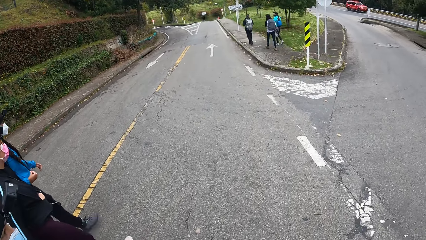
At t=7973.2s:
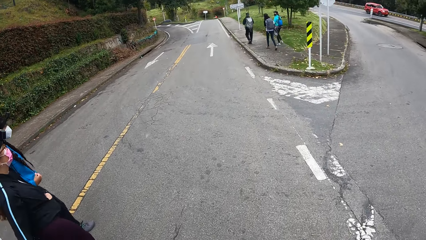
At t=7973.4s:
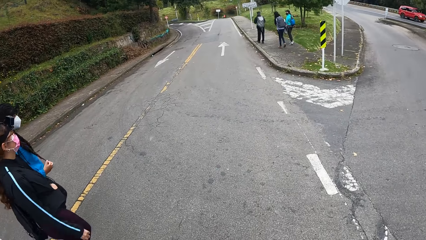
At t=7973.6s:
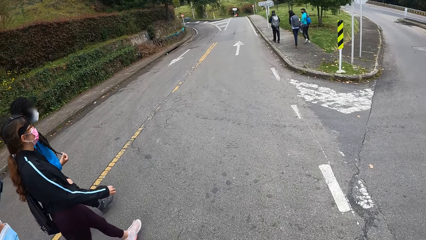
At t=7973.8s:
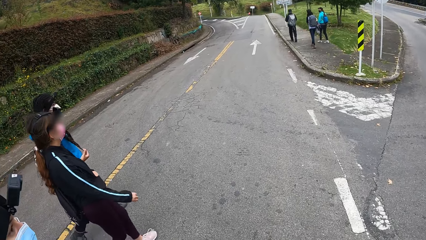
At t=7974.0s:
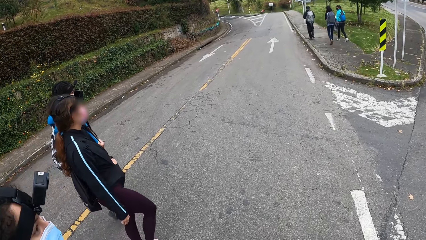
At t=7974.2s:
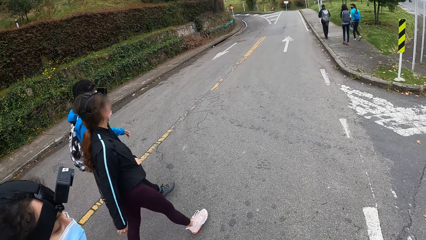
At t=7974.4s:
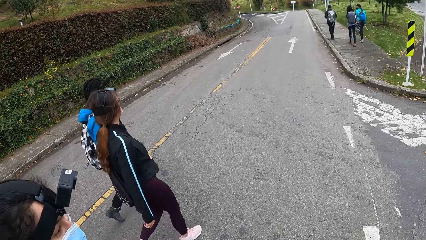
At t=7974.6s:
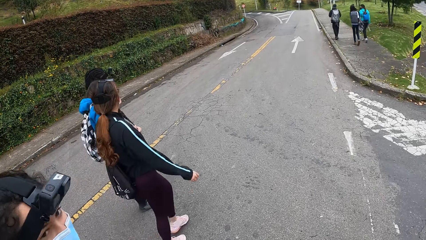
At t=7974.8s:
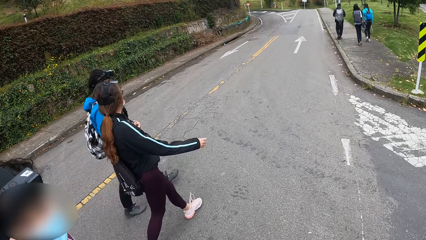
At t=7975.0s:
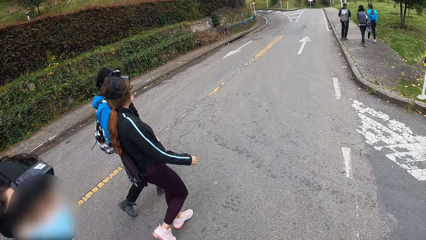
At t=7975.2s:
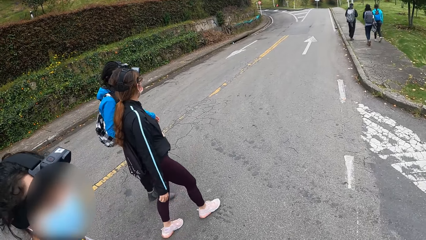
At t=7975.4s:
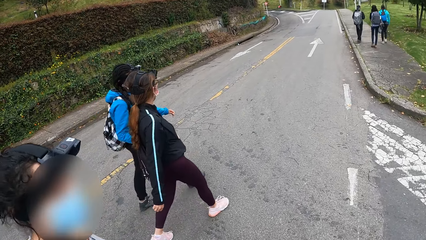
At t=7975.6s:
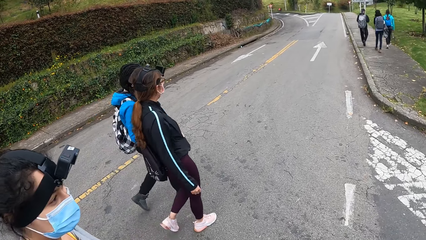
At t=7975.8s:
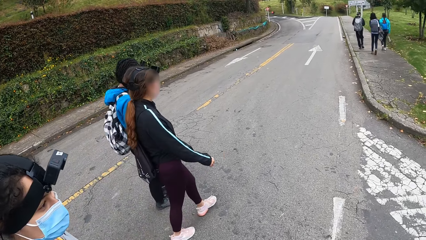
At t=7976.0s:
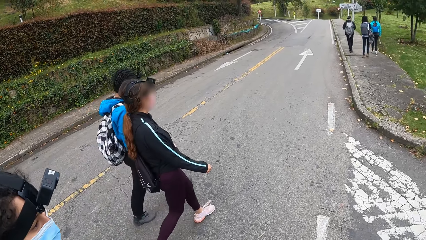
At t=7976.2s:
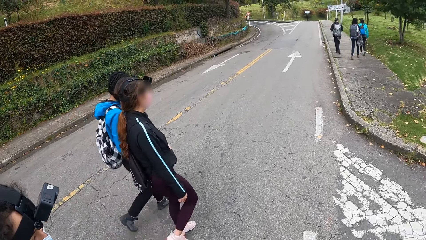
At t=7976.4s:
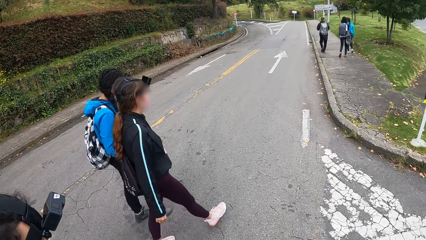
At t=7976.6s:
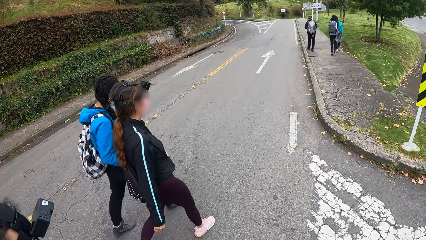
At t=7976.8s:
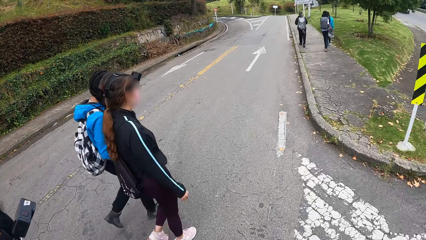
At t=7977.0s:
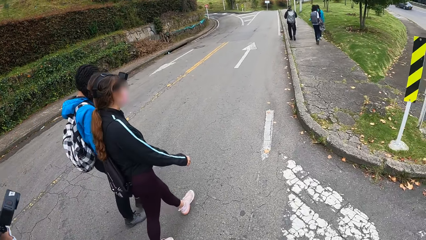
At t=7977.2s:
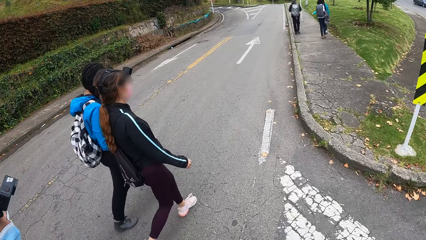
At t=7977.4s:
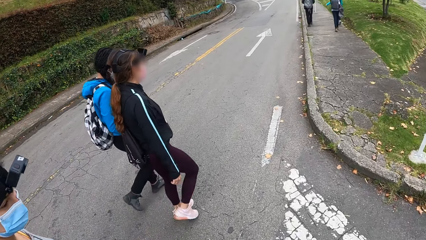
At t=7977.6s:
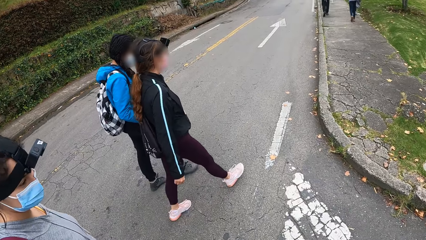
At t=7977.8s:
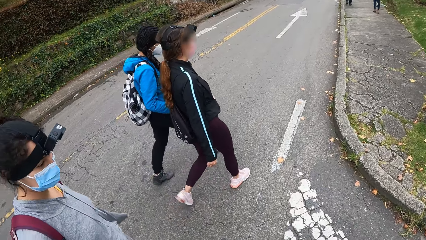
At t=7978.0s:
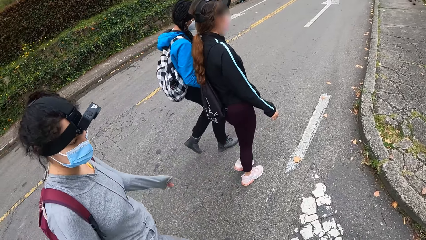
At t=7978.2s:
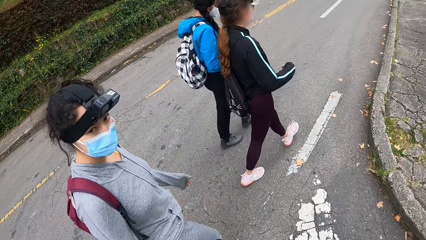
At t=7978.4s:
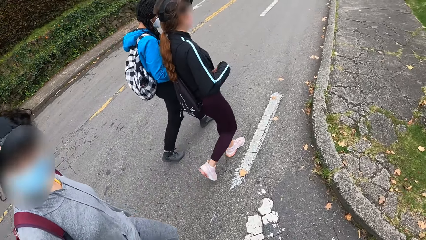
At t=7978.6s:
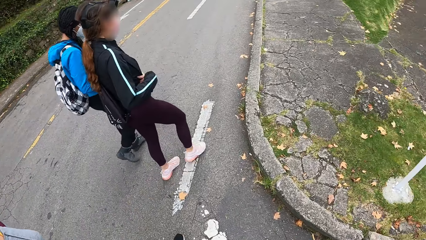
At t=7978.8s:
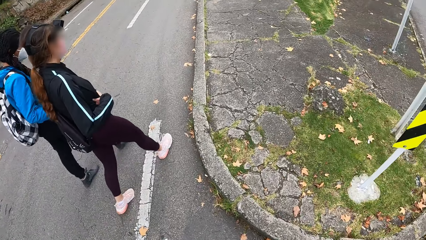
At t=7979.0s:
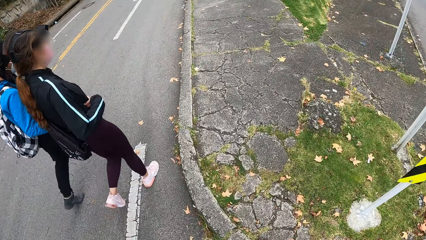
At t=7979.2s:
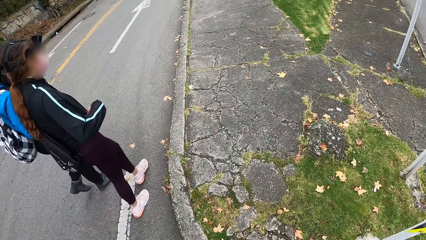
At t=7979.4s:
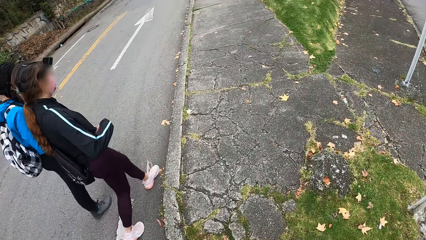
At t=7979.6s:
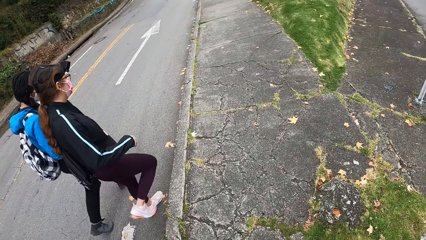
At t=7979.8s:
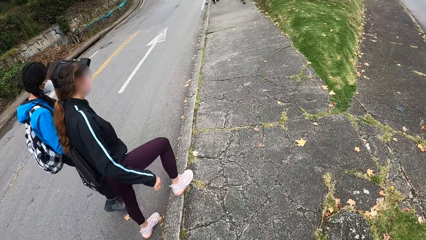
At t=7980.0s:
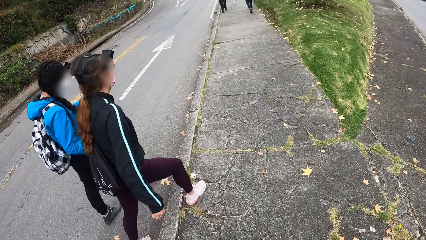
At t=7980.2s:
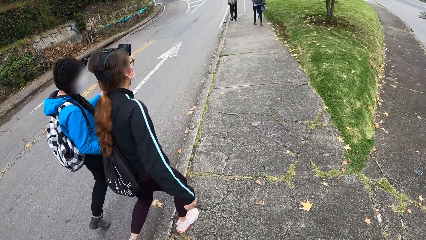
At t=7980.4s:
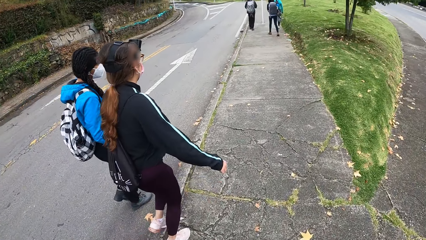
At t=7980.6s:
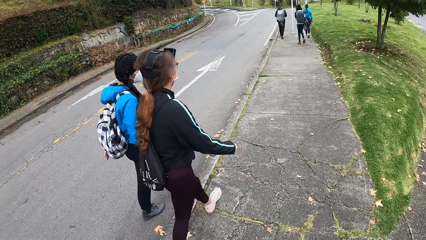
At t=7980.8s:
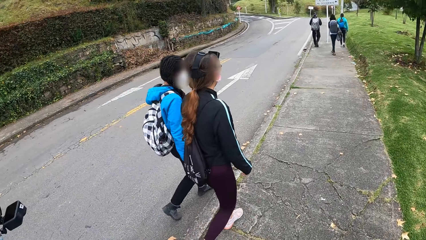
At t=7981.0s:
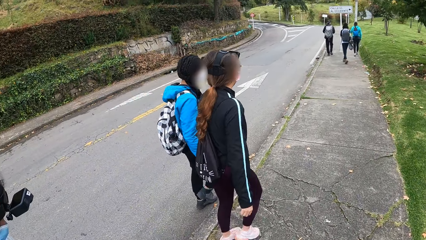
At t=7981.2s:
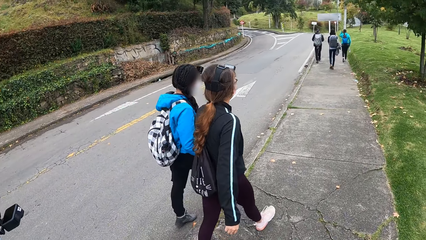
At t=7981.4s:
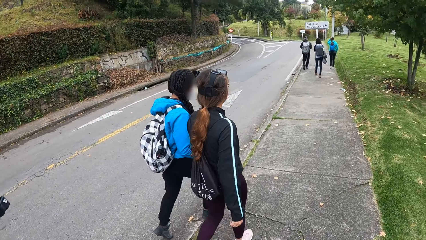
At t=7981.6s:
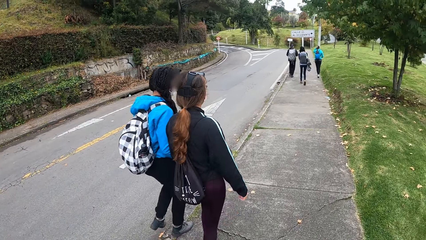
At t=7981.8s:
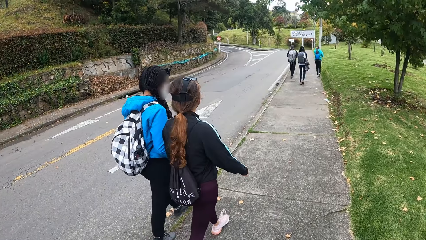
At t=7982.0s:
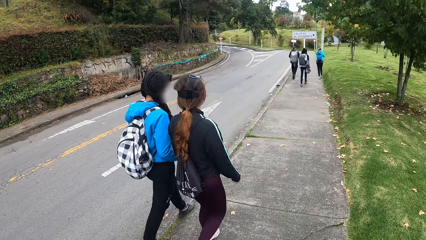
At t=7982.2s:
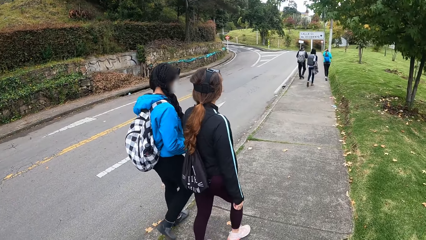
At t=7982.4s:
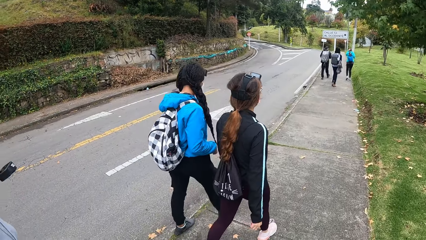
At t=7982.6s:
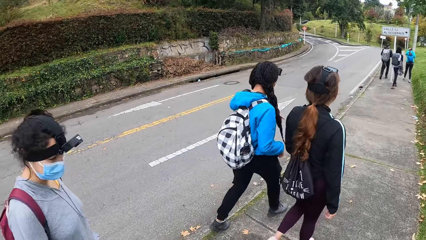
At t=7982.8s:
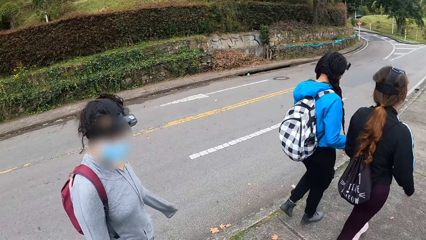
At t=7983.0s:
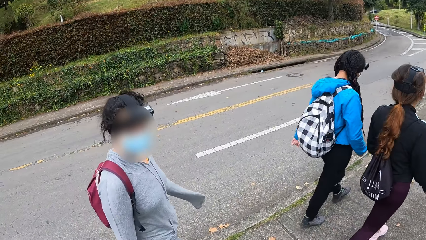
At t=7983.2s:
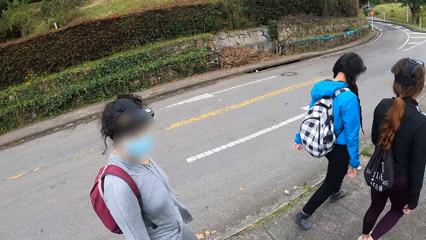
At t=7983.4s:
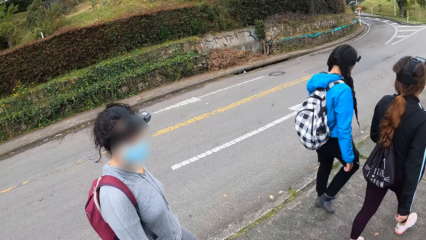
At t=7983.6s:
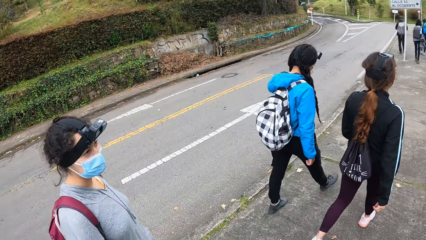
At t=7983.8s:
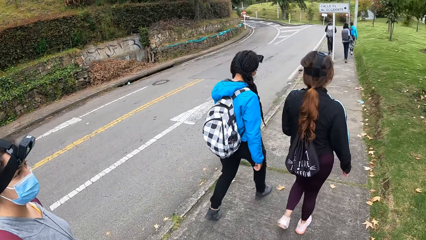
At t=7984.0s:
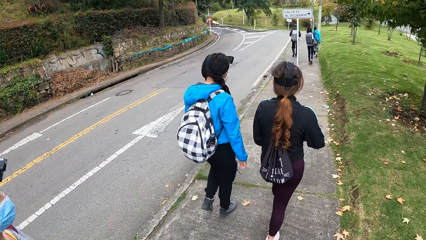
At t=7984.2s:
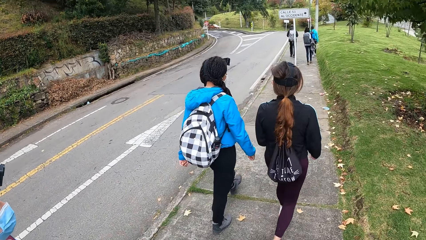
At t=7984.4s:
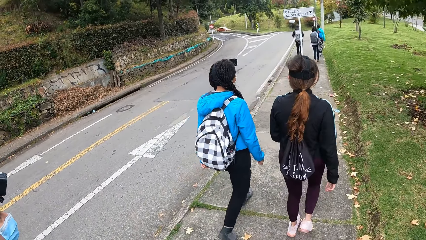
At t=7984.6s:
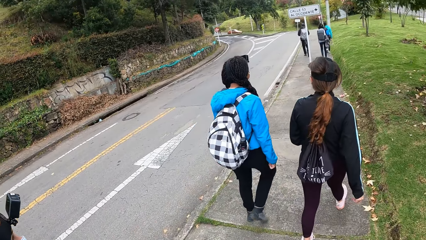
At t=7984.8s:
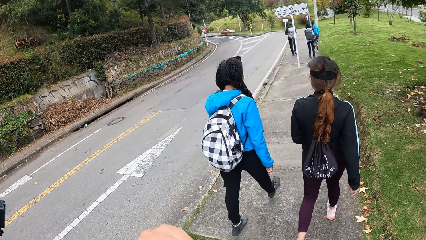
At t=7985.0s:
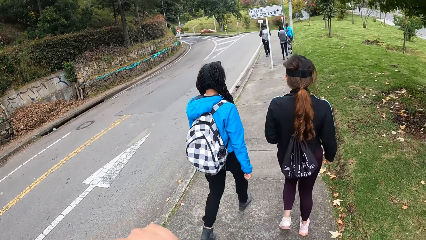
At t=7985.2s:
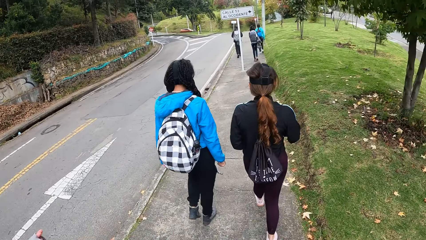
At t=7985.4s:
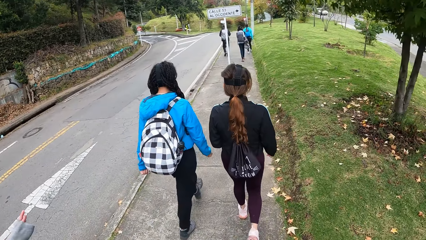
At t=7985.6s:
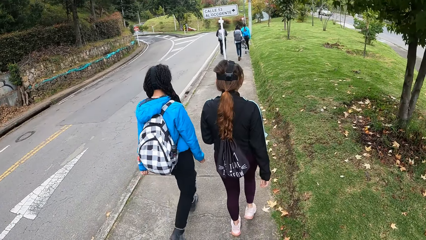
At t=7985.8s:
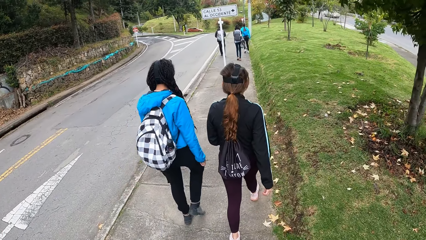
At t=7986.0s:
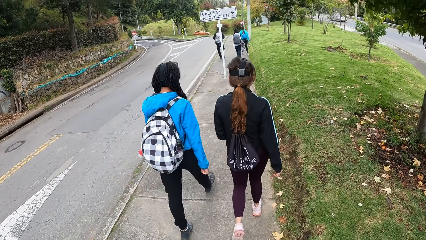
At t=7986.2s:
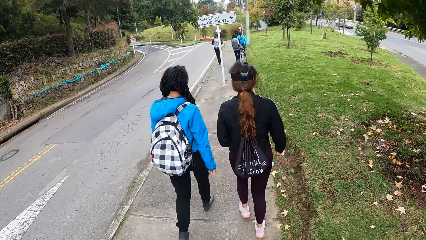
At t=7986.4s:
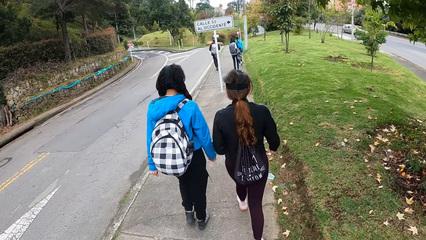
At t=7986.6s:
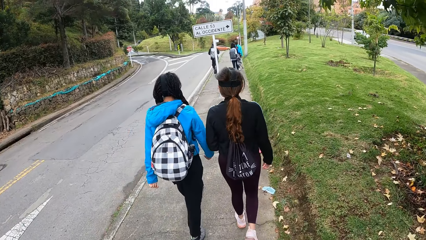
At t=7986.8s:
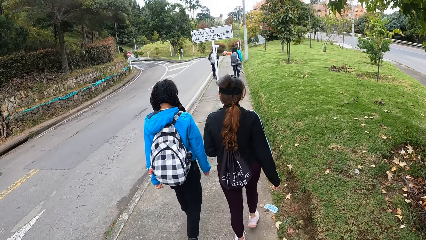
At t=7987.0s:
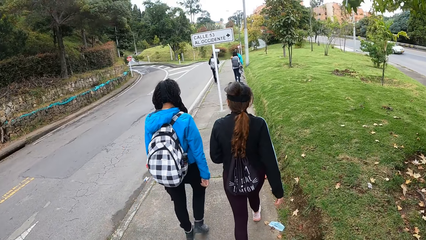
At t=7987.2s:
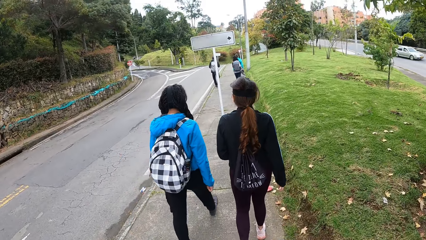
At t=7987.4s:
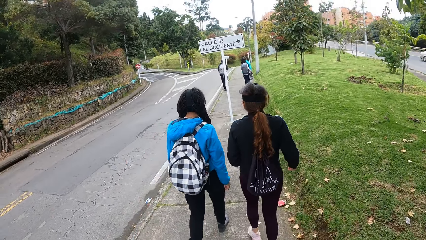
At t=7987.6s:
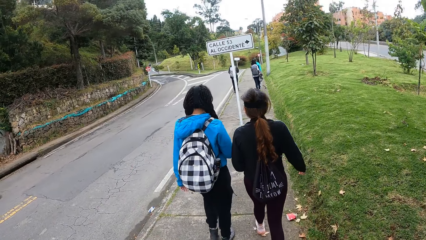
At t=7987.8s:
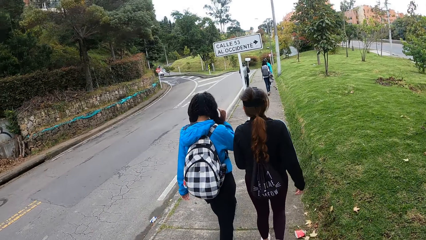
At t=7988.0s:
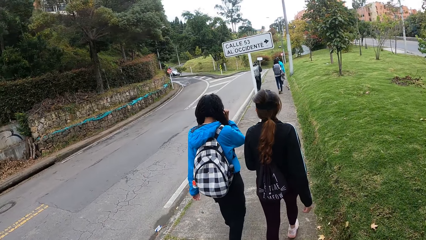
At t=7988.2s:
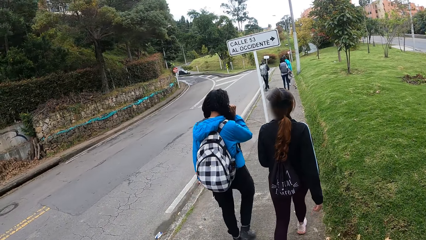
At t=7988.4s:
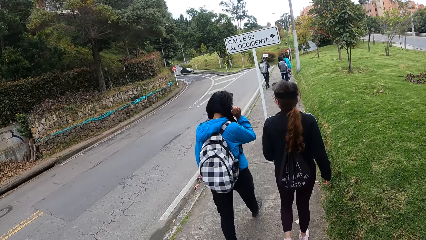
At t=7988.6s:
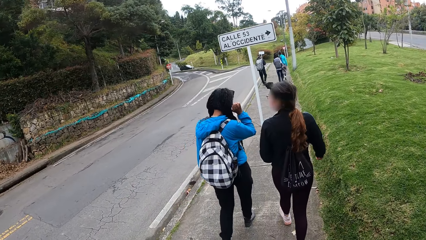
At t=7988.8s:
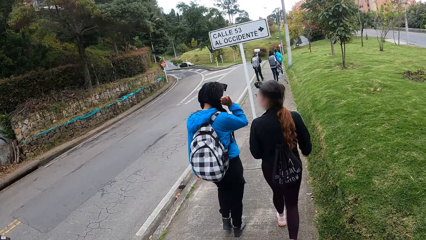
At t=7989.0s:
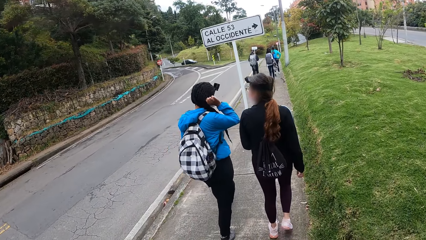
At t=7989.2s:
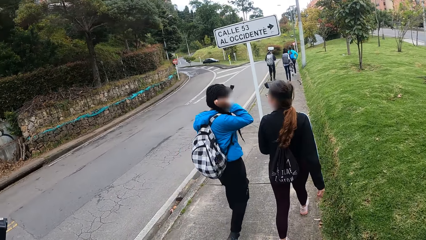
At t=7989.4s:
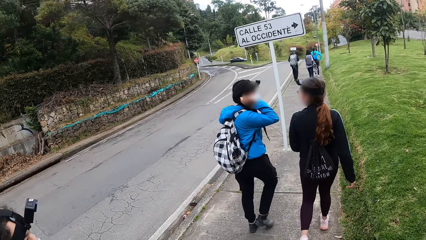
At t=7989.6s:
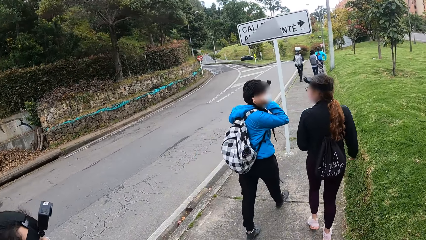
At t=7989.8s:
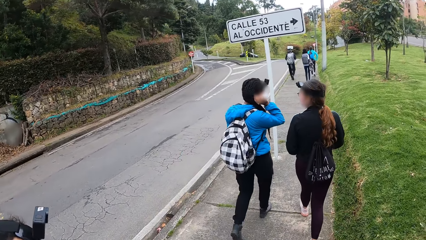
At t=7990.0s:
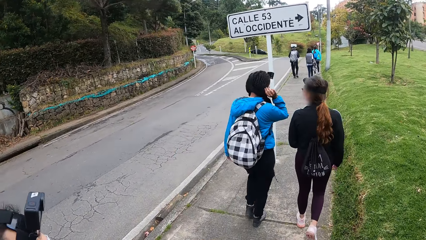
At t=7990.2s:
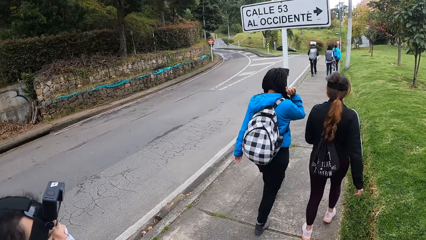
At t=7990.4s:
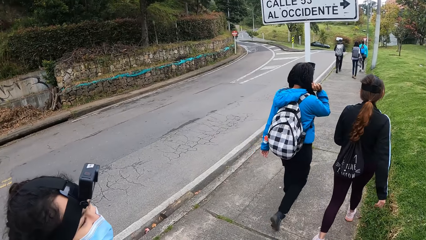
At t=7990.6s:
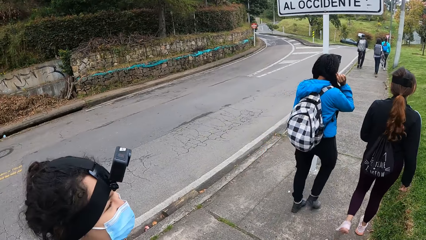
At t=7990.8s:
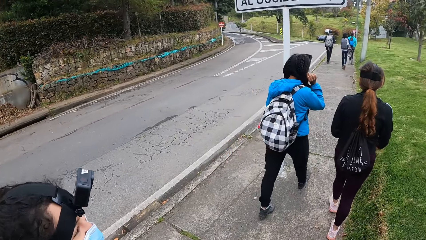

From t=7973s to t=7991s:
A woman walks down the pathway. Another woman walks down the pathway. The camera wearer walks down the pathway with a third woman. The second woman scratches her hair with her right hand.
